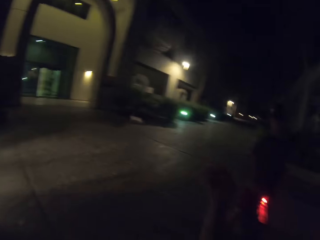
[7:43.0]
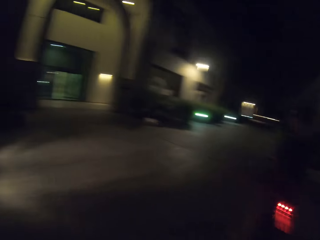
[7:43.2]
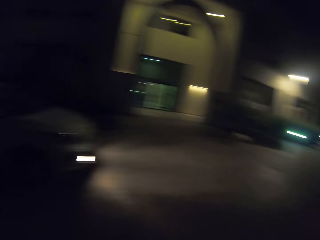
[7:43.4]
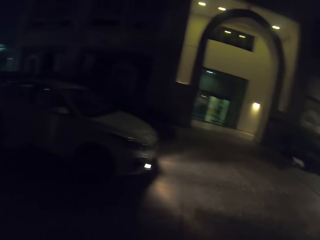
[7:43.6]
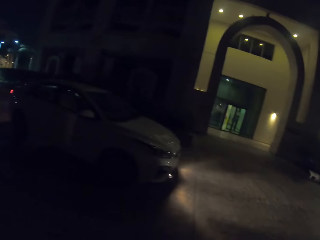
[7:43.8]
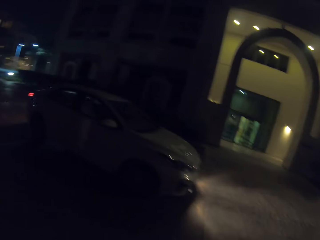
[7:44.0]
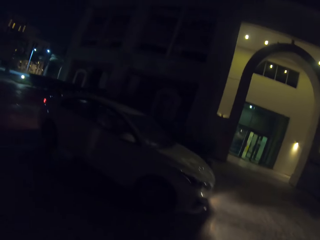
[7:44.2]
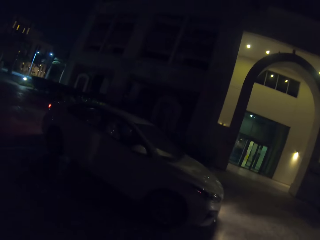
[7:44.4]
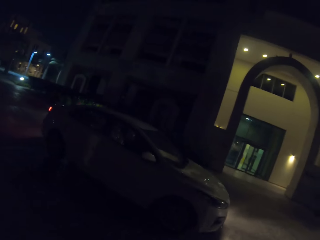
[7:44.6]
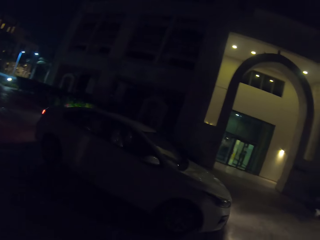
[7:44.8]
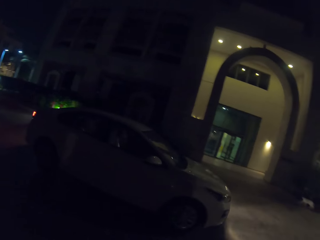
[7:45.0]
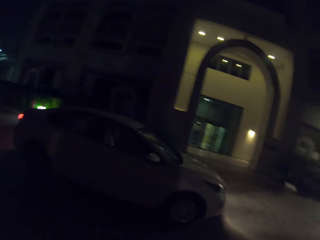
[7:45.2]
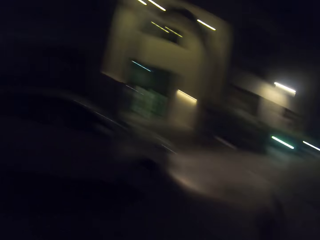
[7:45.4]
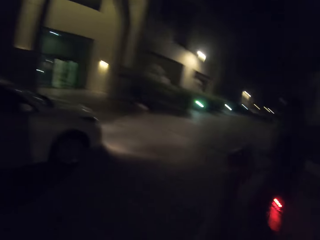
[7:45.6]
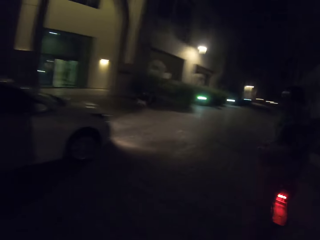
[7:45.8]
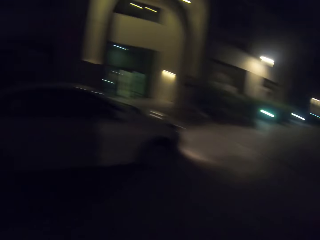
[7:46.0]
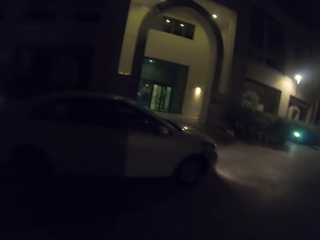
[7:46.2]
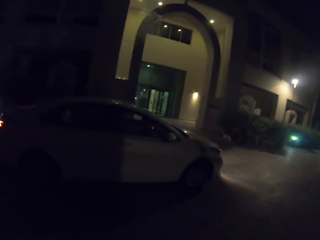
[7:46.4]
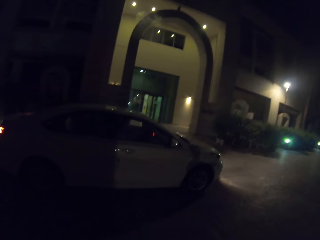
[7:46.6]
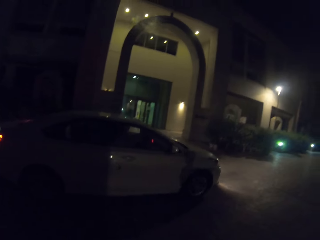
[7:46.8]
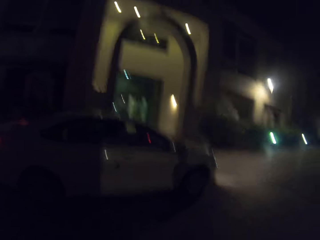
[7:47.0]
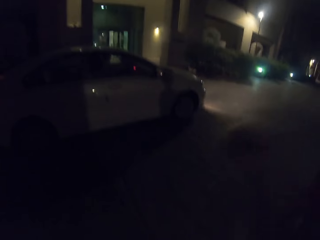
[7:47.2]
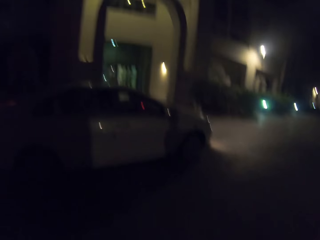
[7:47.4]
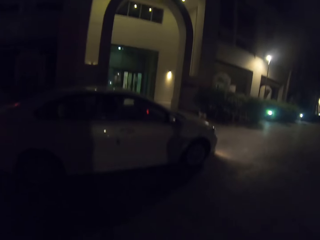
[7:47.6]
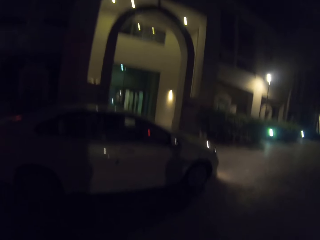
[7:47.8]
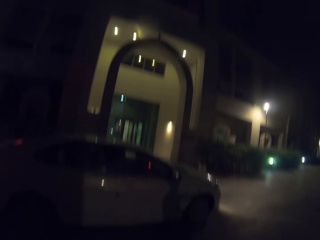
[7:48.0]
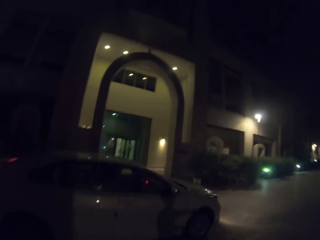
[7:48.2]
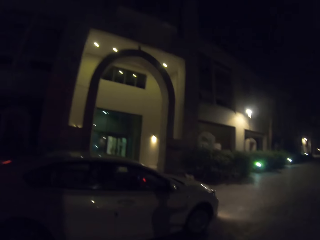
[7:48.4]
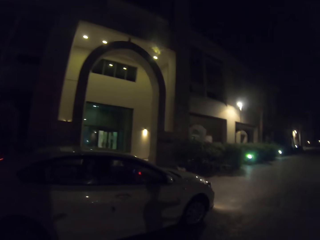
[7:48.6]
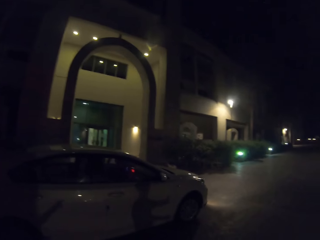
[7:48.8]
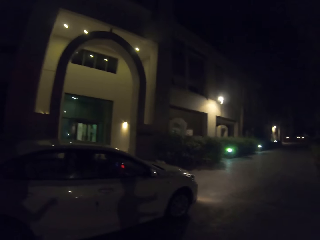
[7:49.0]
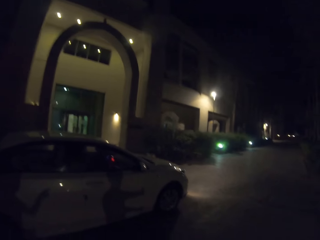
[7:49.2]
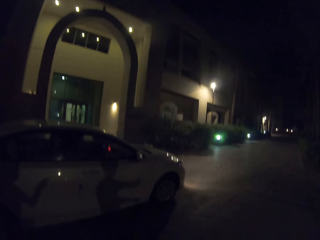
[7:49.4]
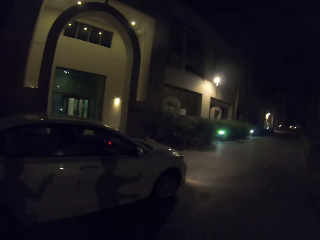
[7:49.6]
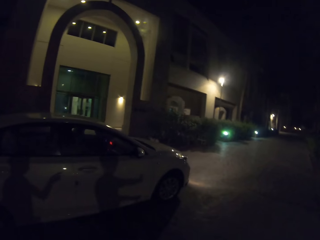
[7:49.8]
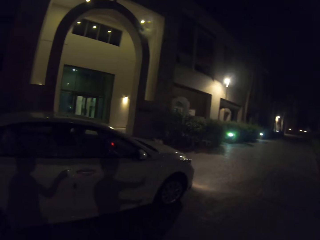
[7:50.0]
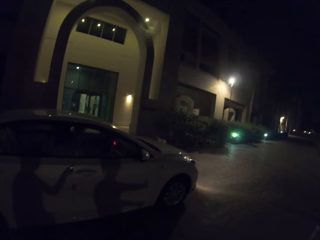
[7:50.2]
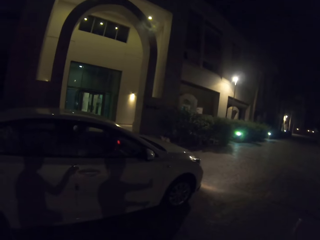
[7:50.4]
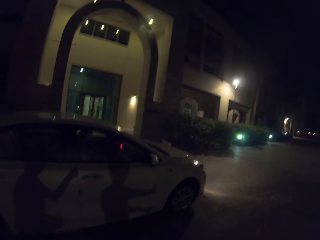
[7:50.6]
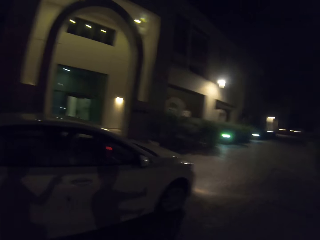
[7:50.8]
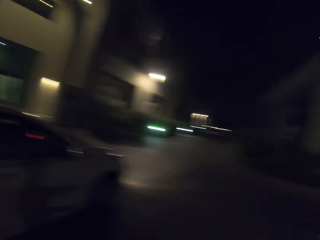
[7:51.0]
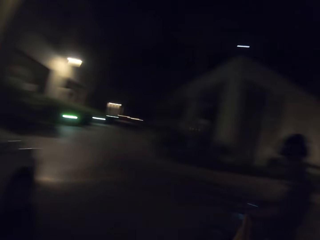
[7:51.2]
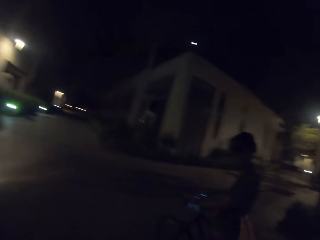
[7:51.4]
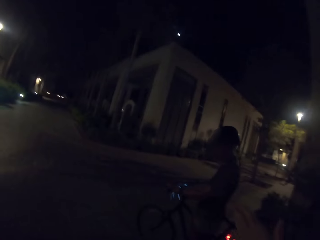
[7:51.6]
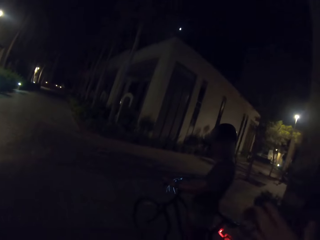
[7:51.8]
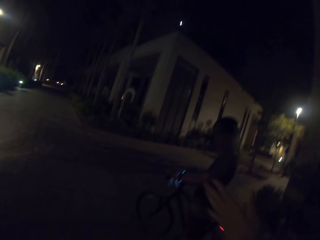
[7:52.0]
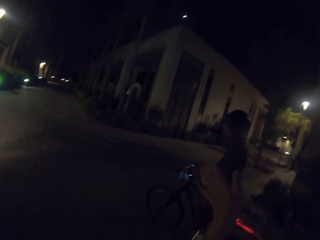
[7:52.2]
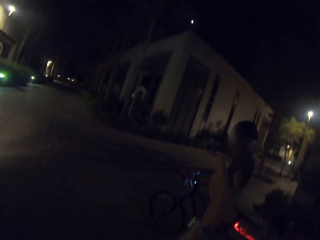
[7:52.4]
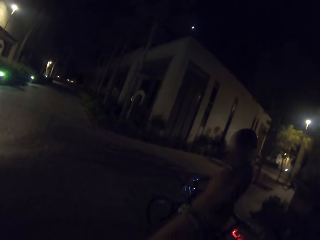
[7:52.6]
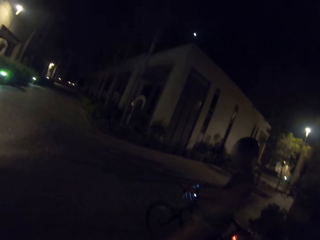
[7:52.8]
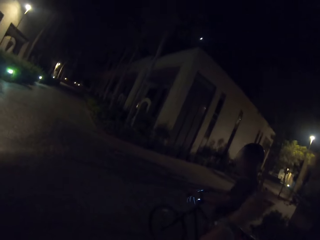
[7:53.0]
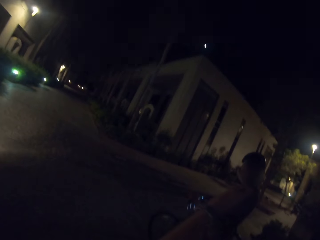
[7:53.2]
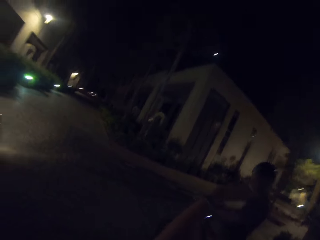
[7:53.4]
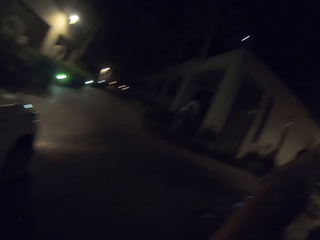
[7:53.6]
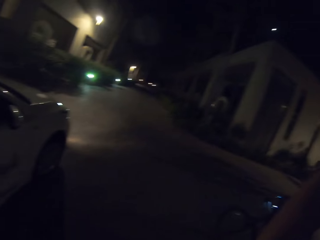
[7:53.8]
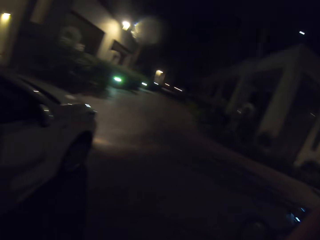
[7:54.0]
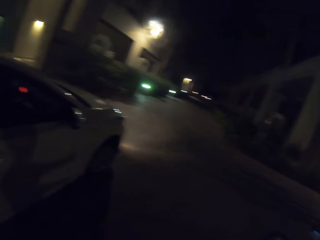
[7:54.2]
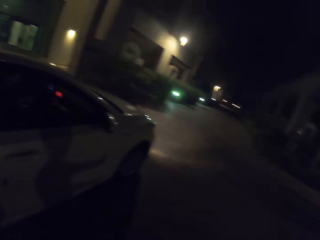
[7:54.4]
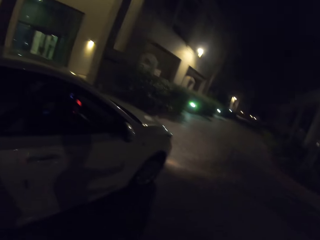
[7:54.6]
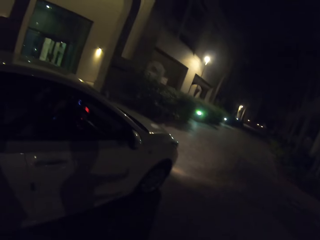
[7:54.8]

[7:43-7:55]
The camera wearer converses to a woman. They point around.

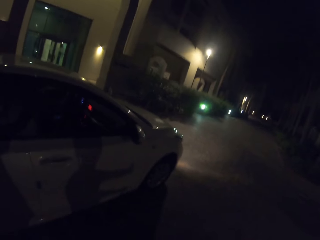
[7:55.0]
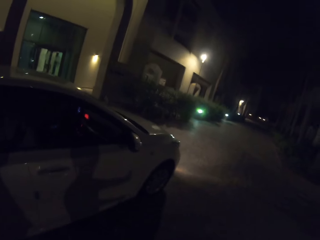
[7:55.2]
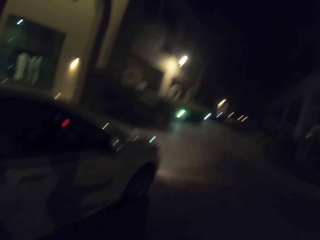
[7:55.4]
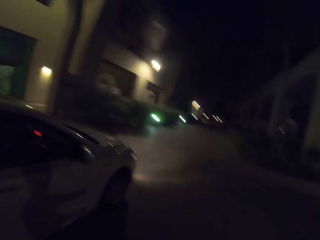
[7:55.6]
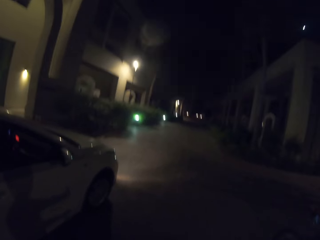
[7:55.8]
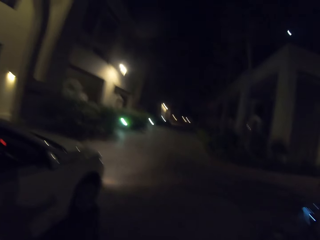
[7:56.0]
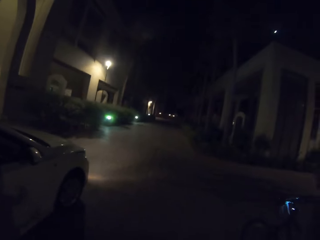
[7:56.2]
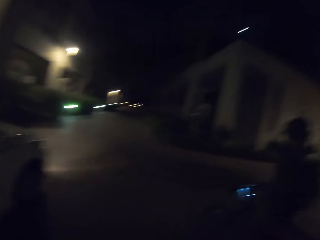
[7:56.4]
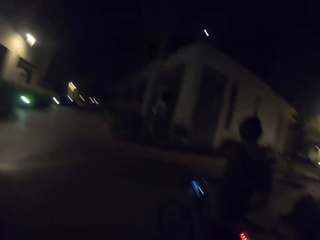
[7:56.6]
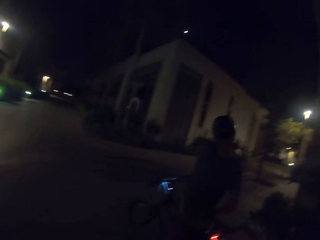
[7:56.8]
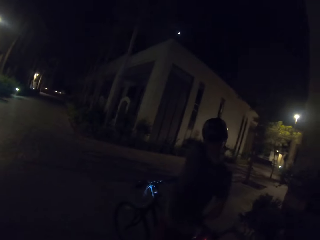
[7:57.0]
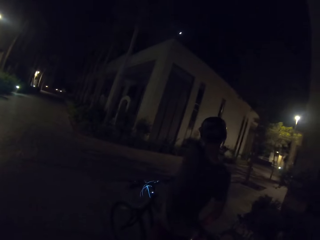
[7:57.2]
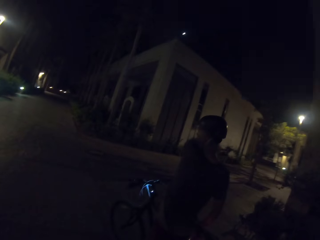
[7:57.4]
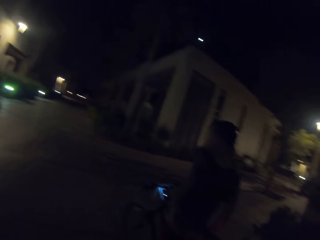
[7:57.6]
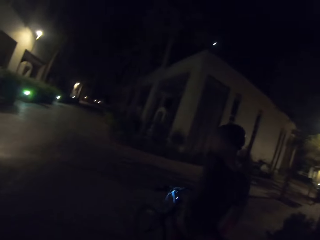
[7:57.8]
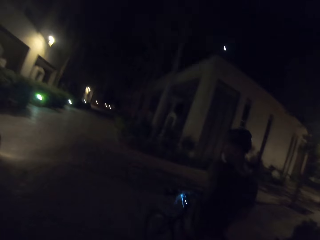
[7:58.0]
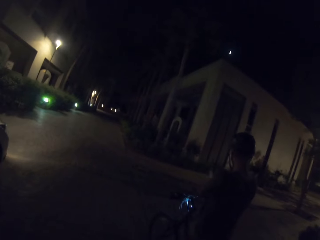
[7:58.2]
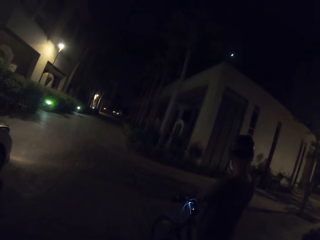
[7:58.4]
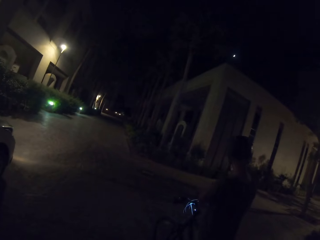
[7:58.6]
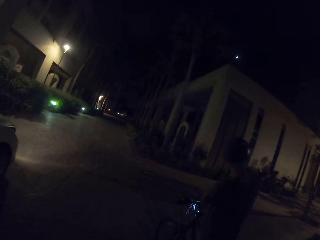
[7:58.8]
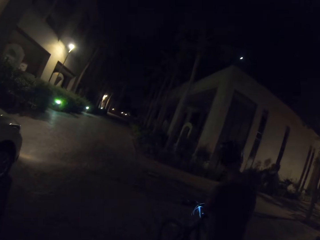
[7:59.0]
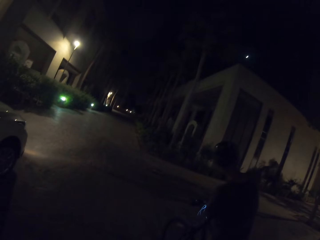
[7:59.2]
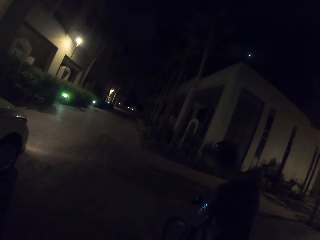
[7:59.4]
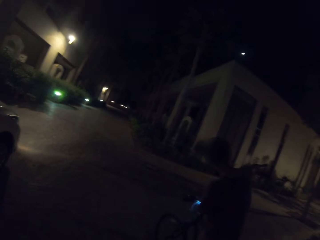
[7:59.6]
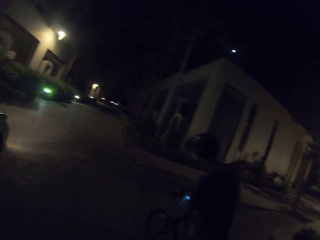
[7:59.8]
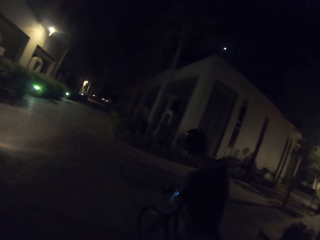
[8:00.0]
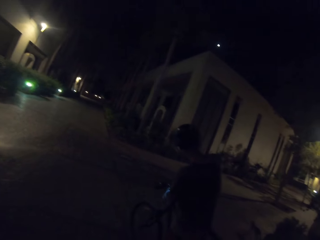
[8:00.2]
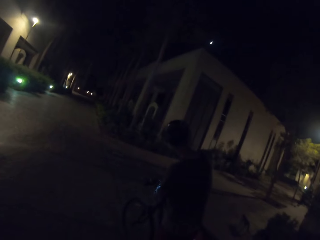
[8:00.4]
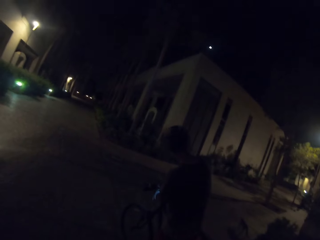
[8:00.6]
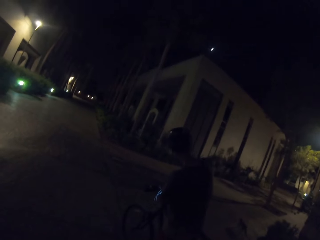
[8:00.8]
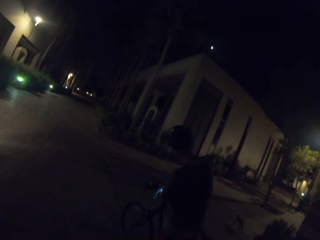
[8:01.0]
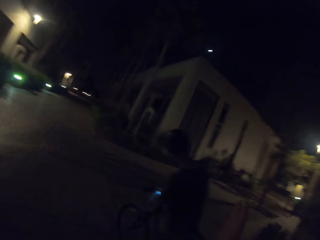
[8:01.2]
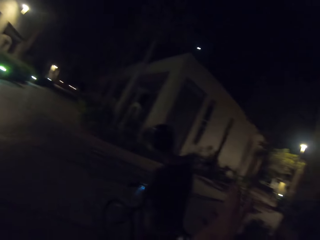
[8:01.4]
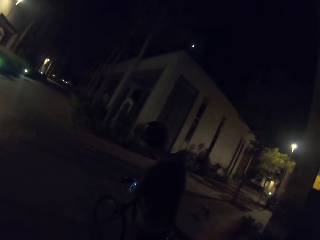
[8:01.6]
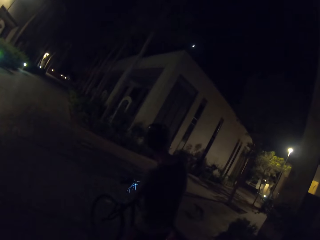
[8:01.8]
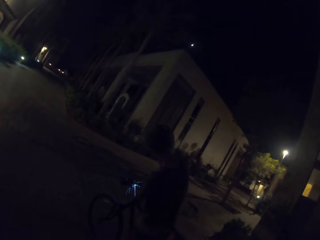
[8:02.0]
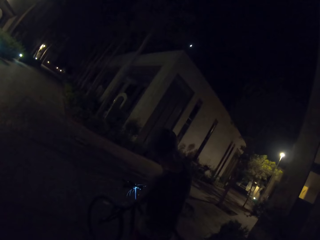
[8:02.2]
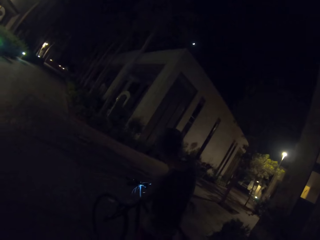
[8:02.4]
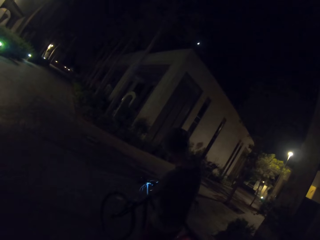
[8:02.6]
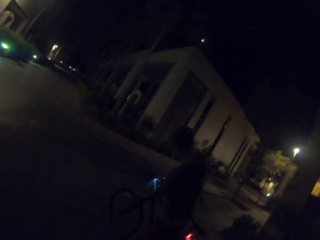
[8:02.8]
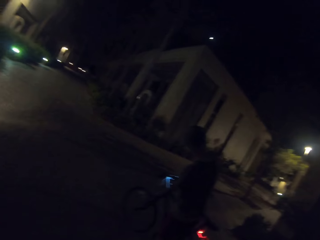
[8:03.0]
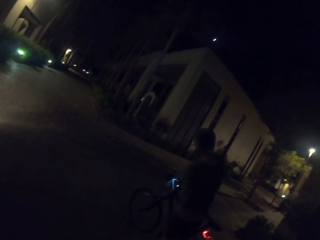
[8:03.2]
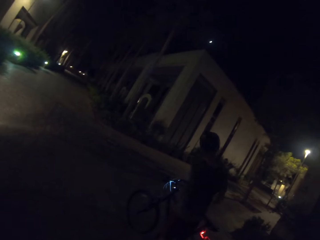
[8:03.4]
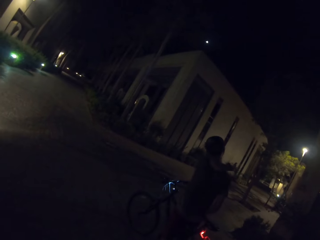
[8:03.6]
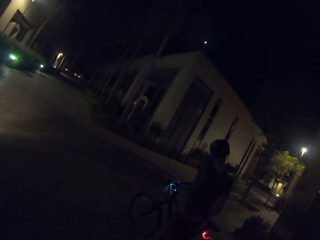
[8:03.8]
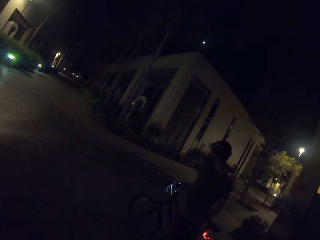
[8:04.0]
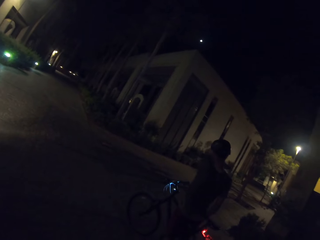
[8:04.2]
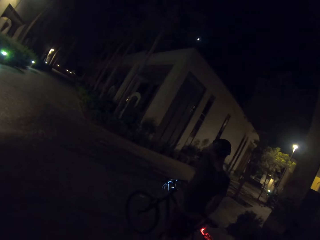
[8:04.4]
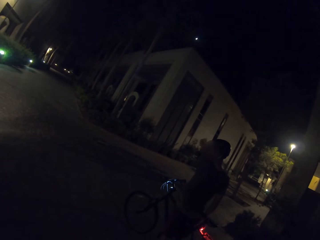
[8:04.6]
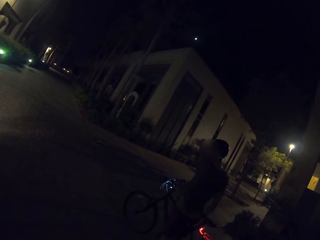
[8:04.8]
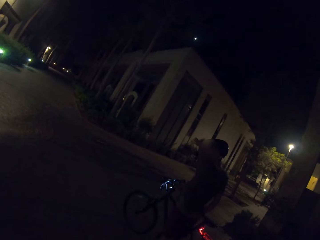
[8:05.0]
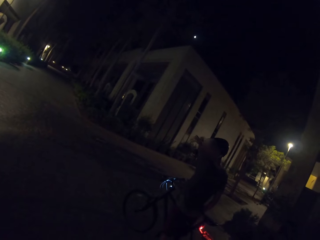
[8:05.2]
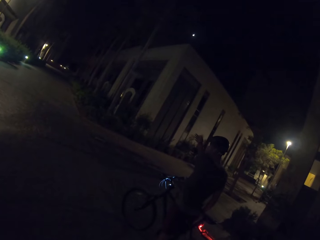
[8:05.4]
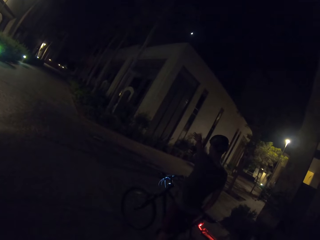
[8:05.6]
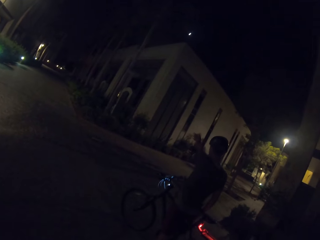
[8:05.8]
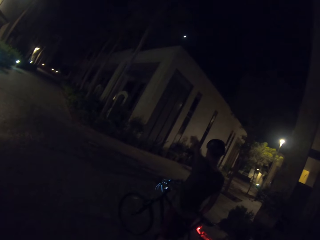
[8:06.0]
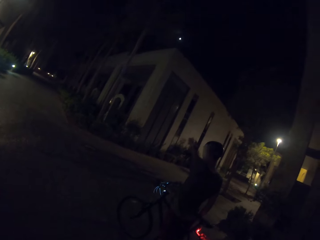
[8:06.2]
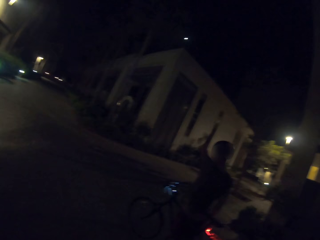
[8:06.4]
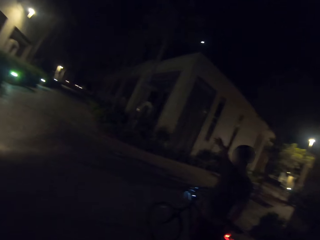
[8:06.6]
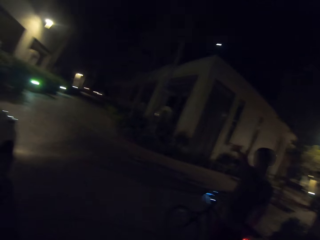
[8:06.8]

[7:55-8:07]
A man points around.
